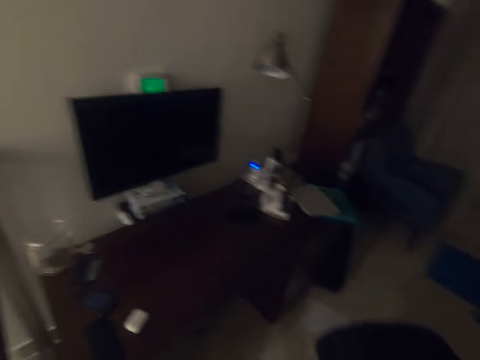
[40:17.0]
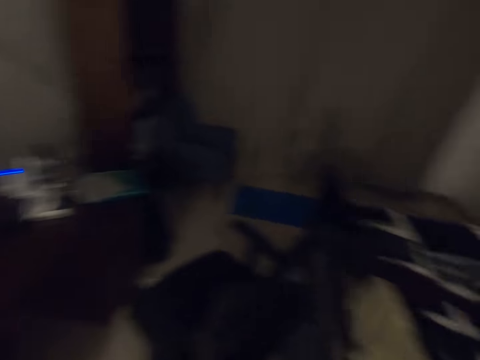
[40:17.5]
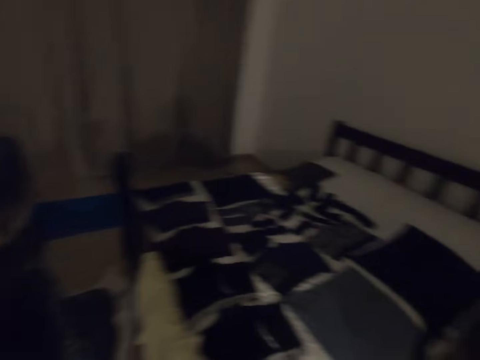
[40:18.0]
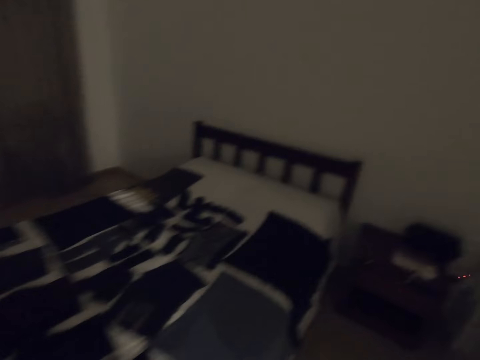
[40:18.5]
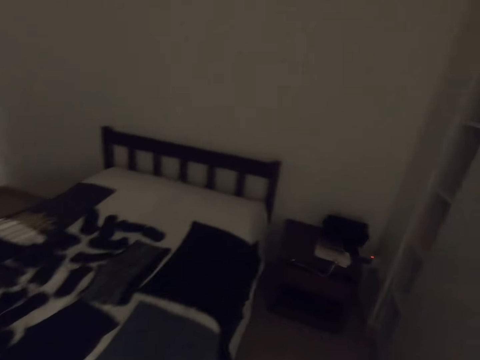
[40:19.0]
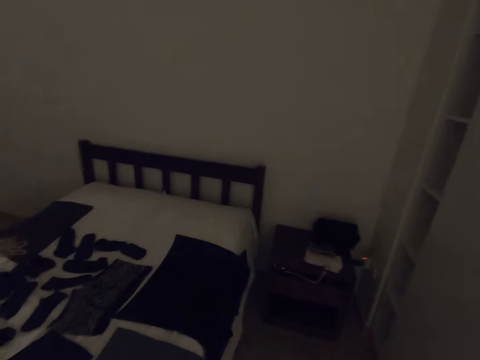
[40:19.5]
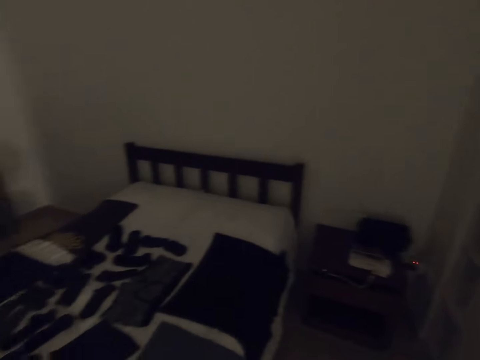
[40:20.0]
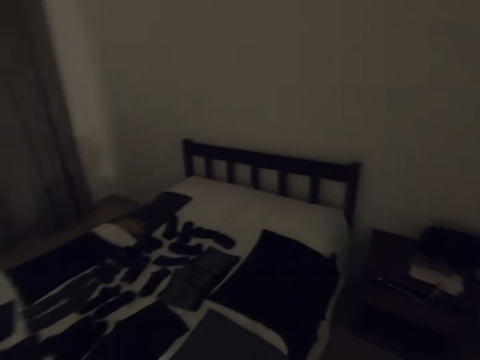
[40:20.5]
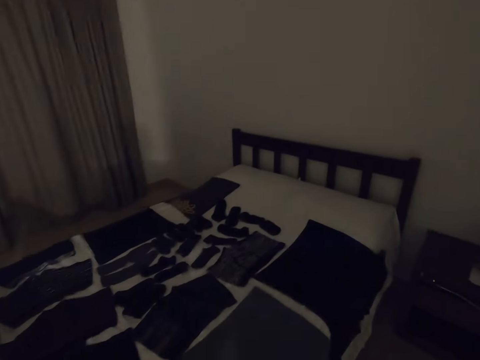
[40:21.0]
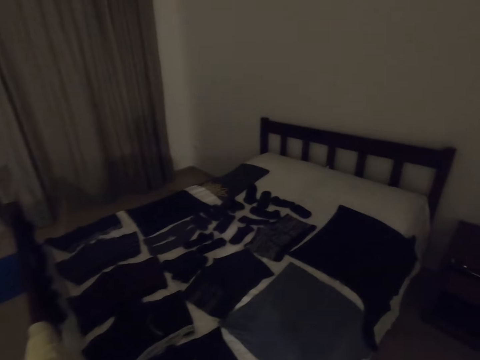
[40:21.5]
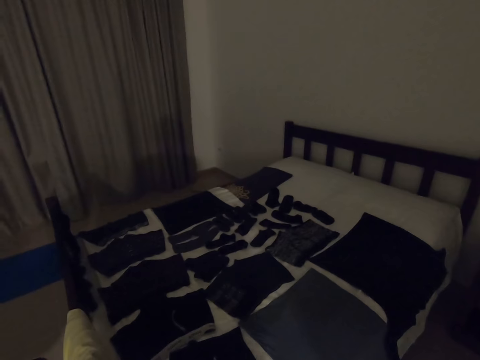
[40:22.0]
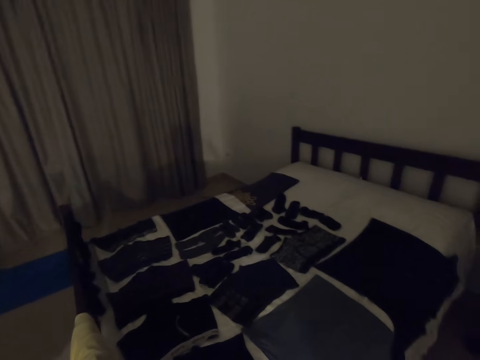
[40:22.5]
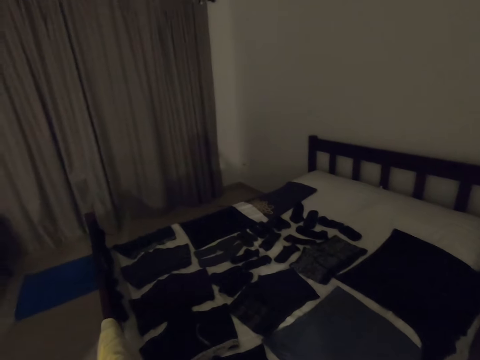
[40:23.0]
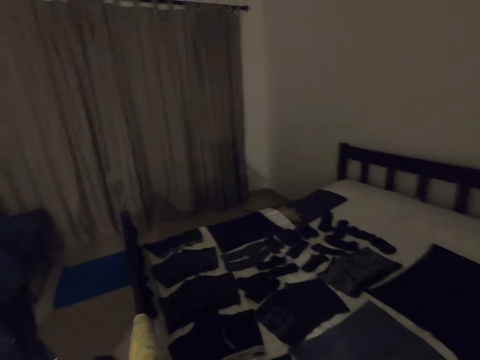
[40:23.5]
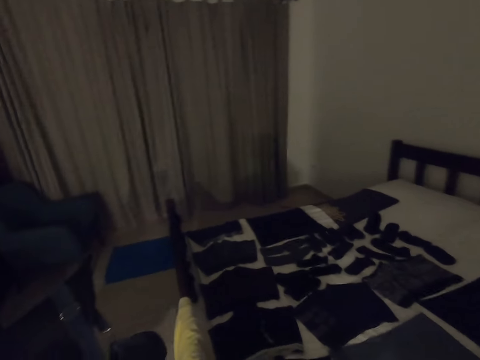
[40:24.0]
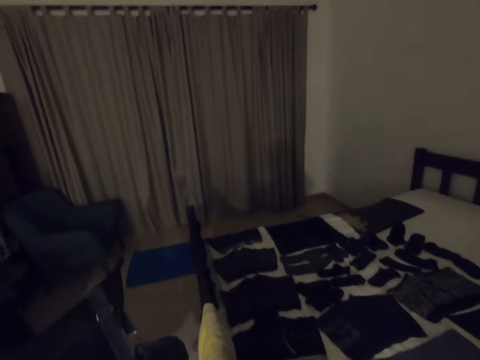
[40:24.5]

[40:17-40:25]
The camera wearer looks around the room.
